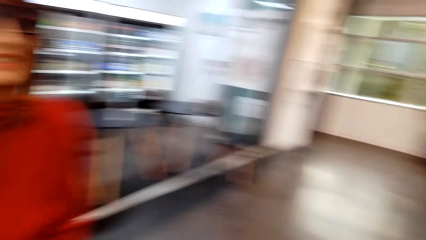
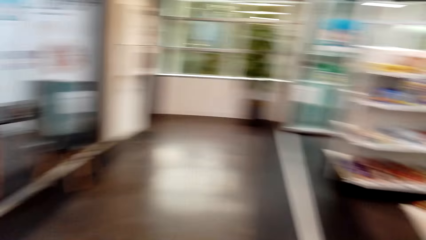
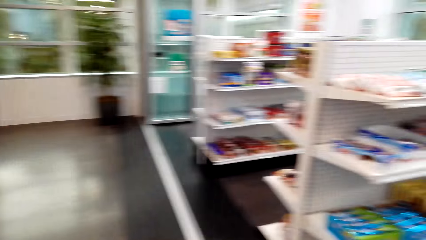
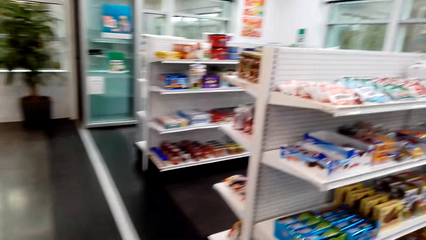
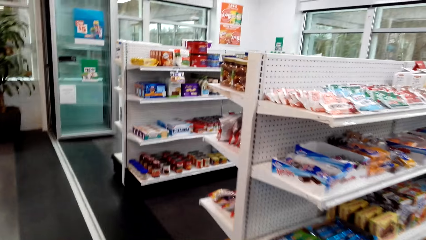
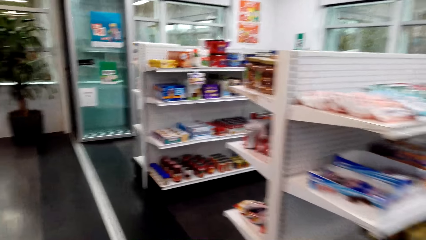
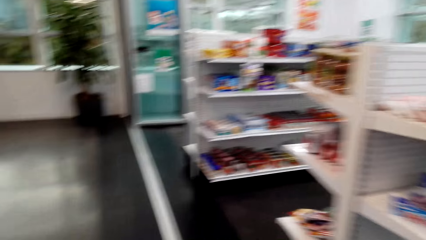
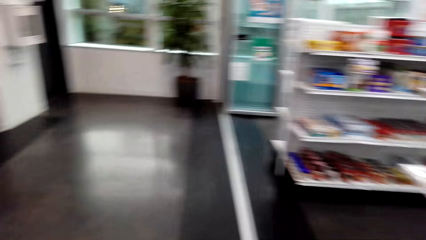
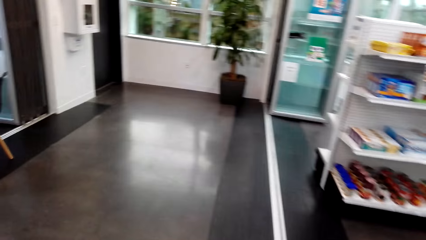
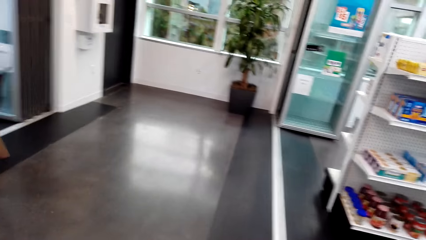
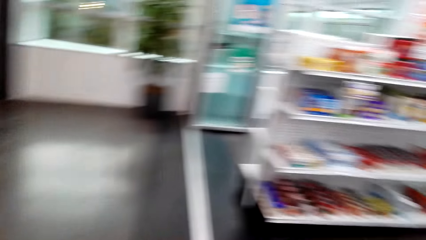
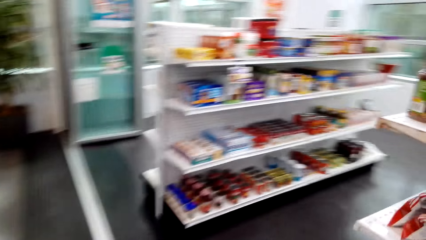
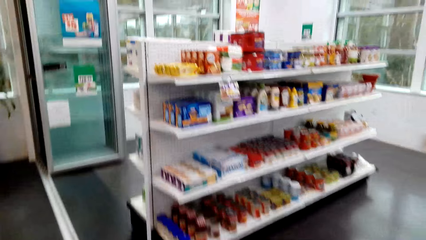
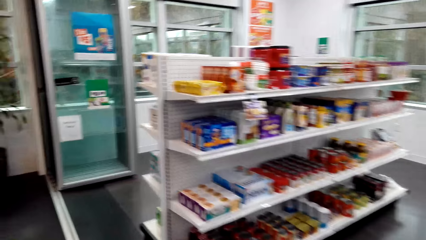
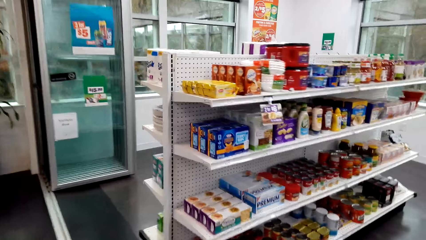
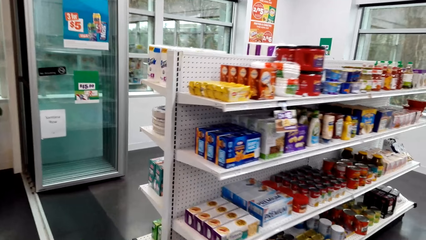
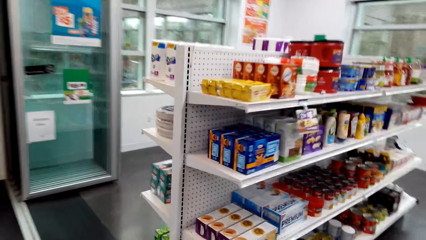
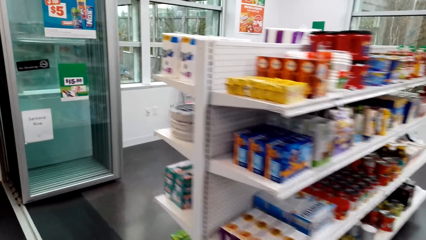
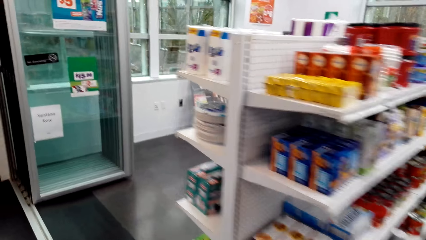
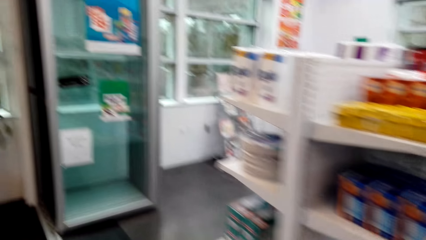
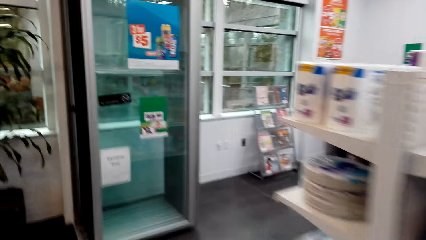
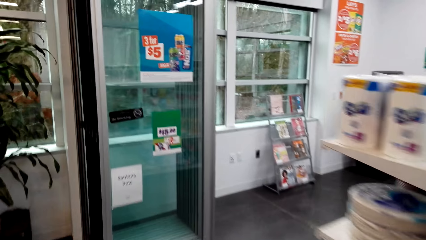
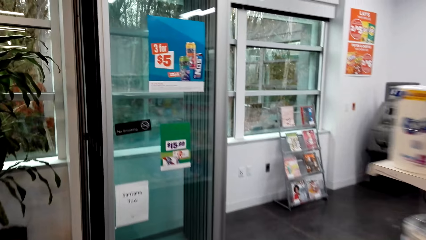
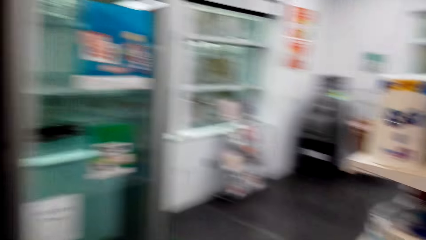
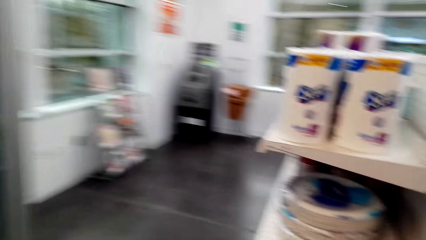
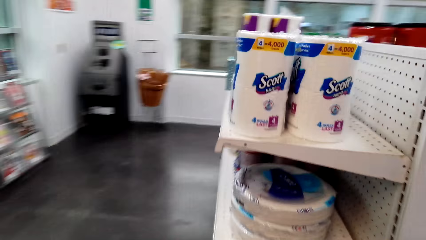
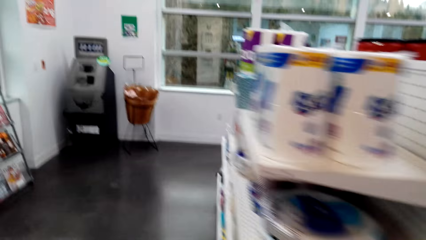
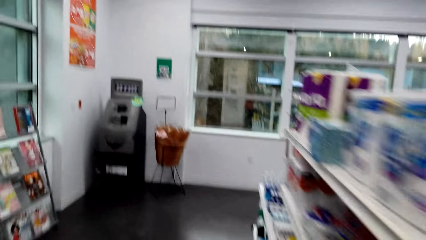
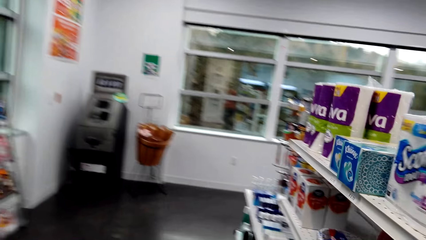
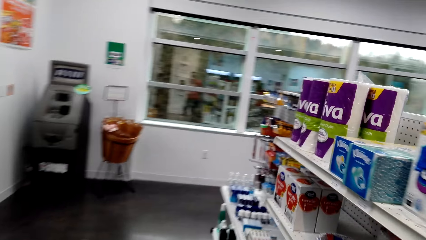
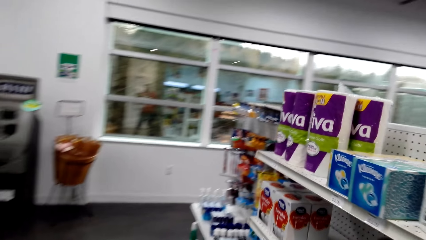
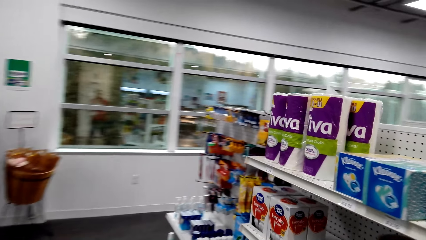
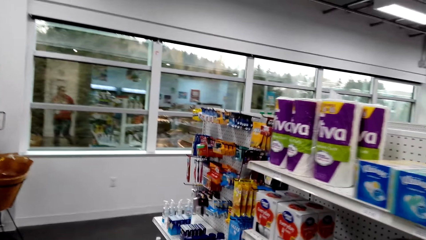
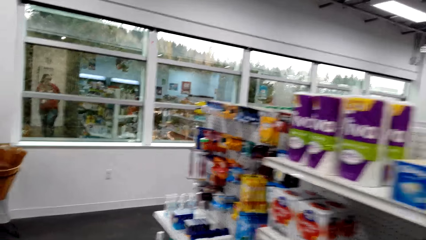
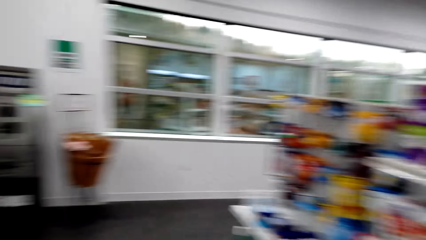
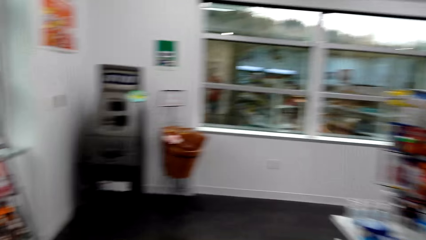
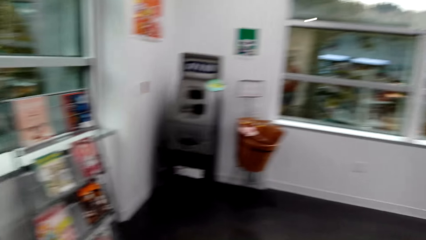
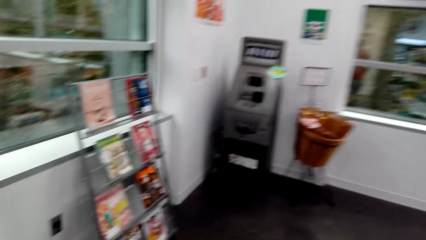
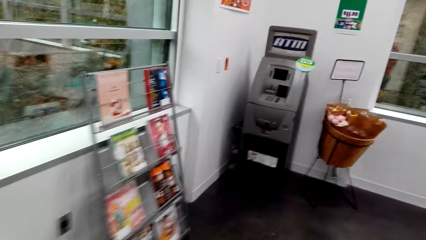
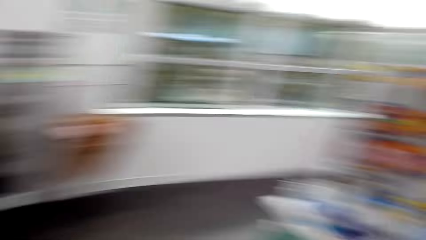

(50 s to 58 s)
The camera wearer converses with a woman.

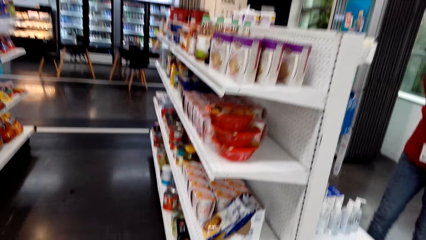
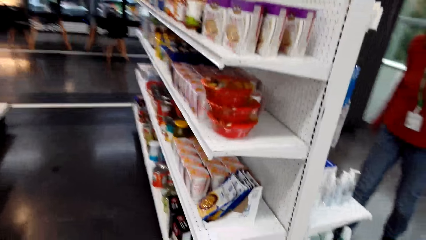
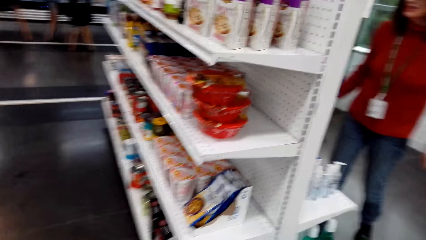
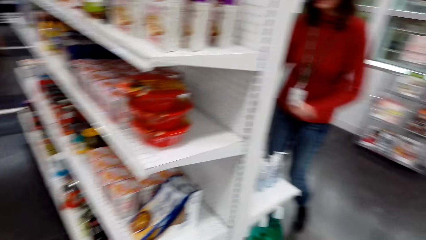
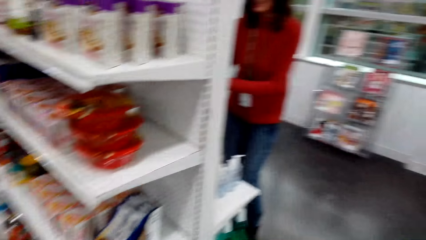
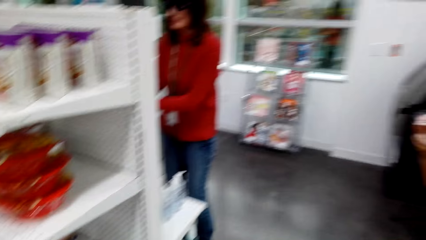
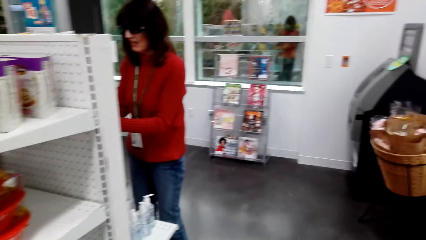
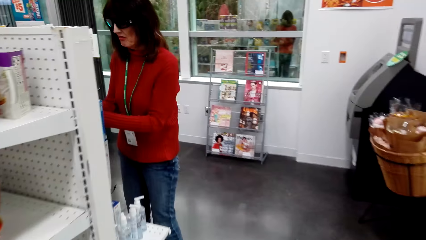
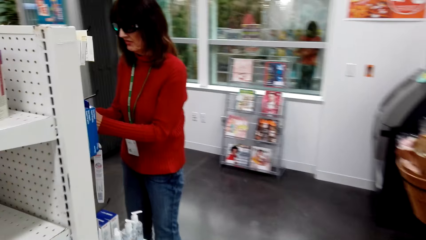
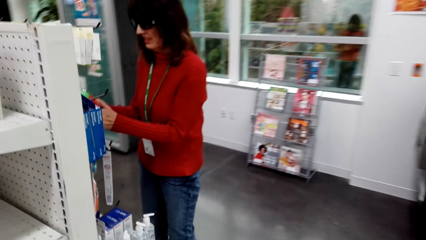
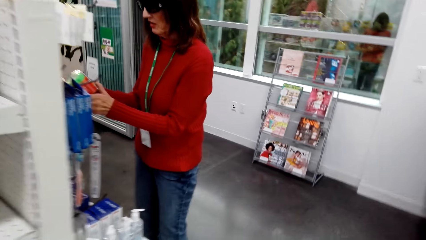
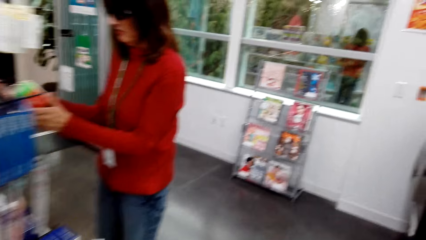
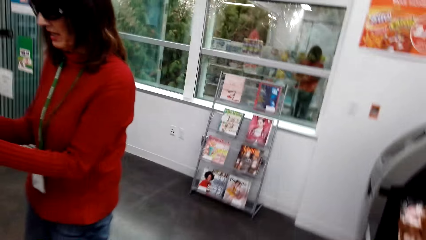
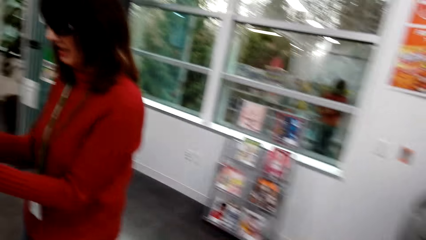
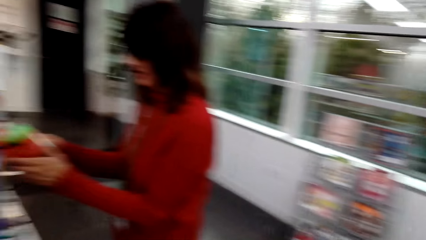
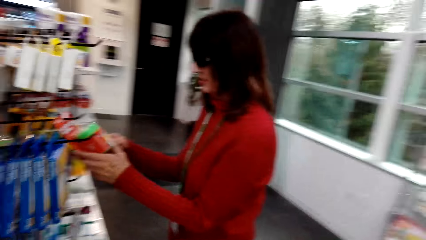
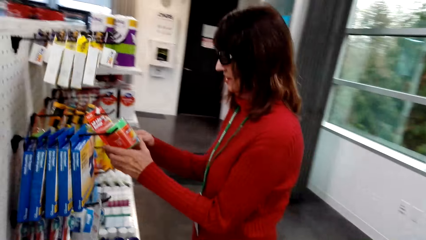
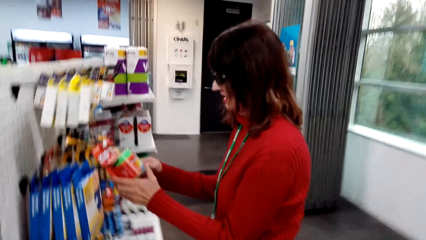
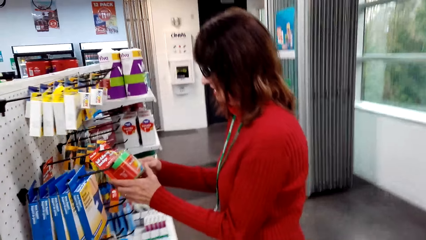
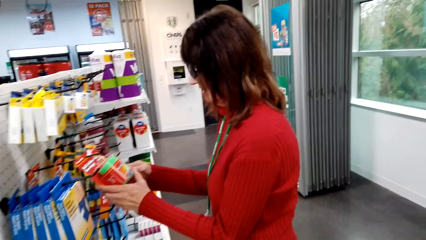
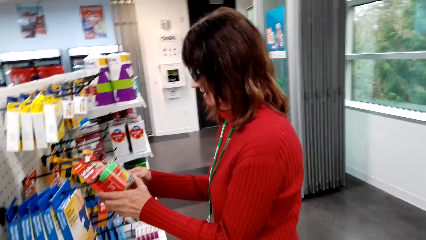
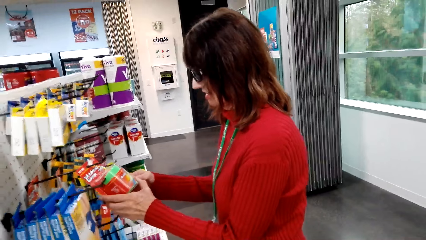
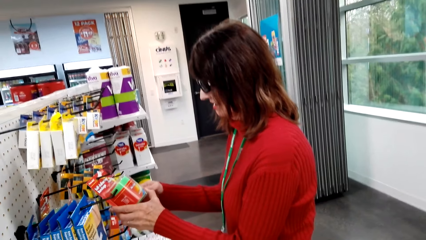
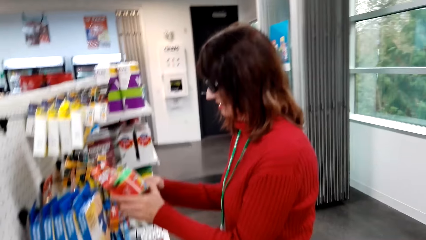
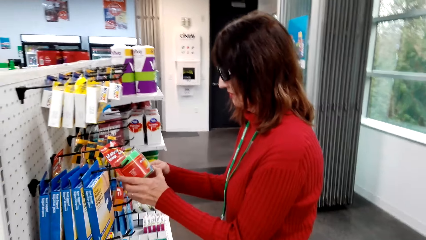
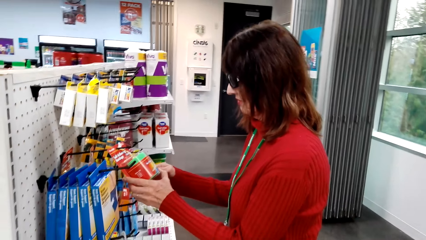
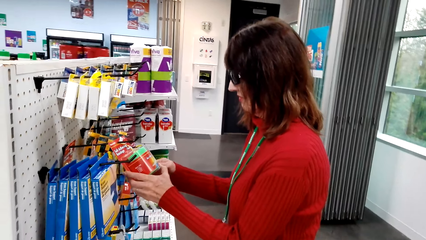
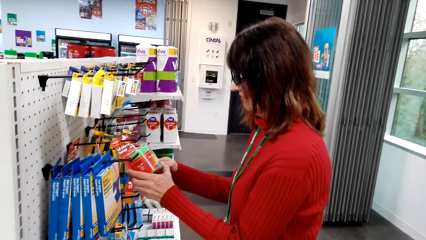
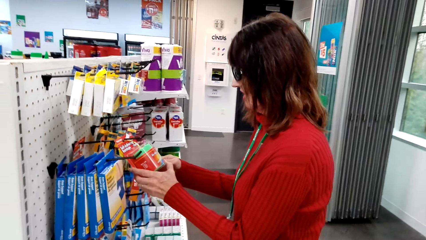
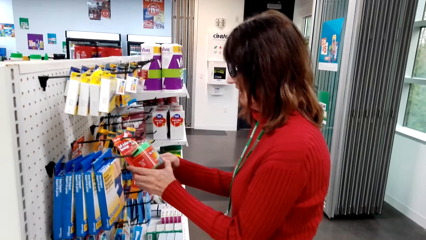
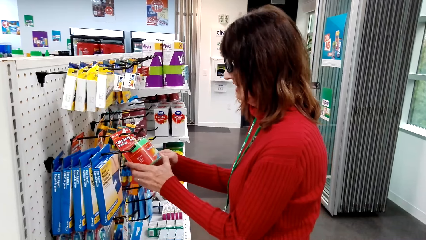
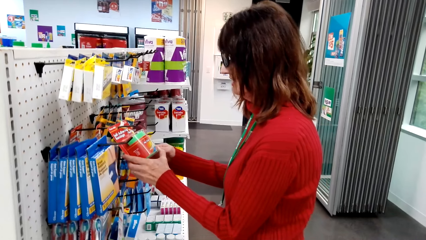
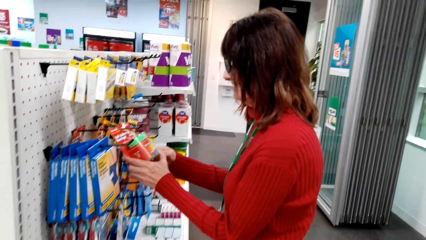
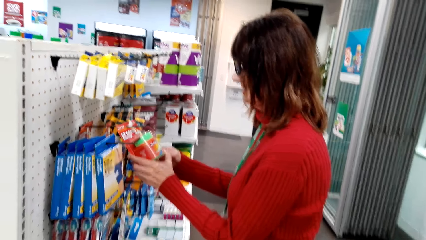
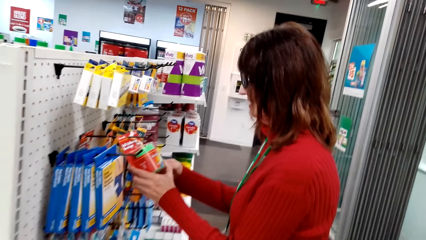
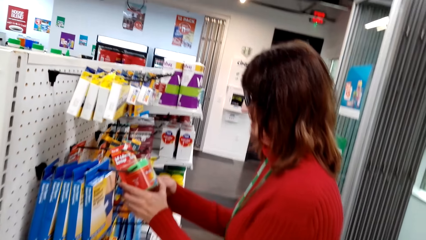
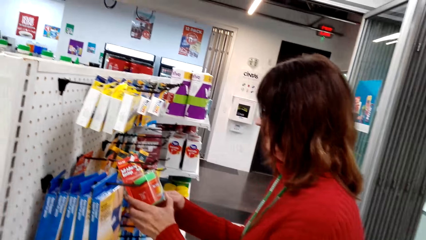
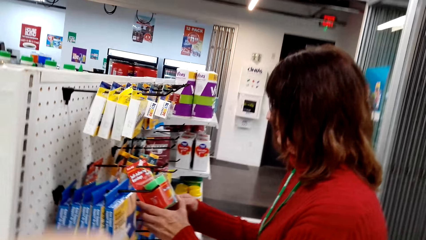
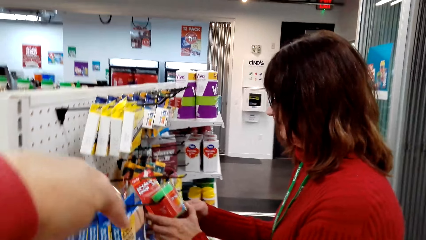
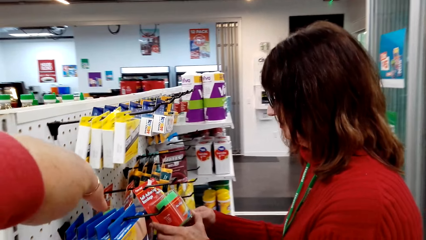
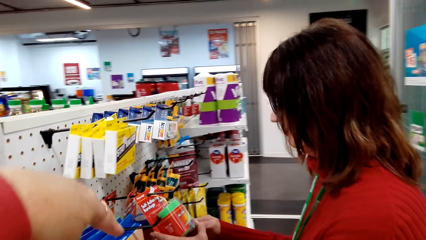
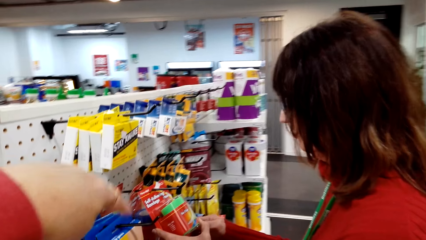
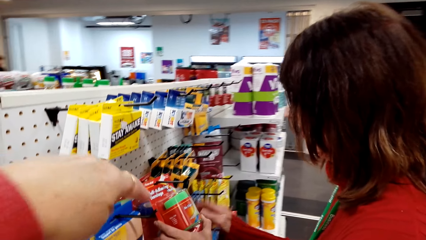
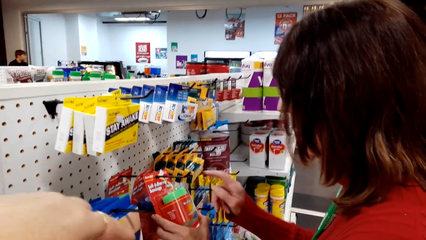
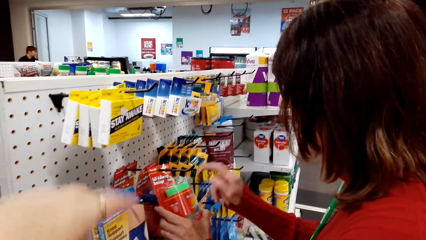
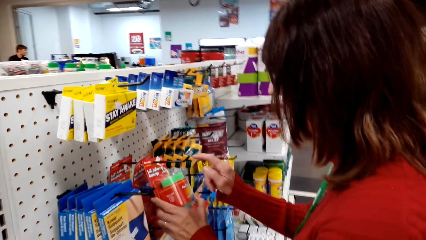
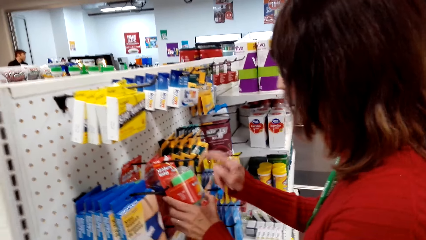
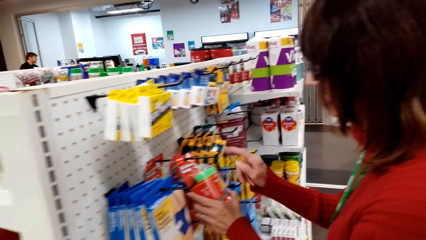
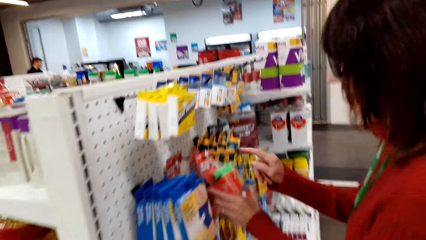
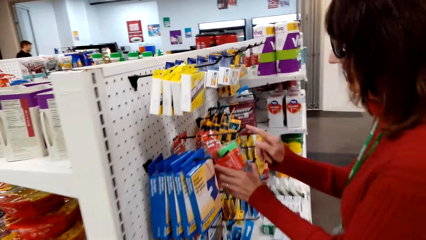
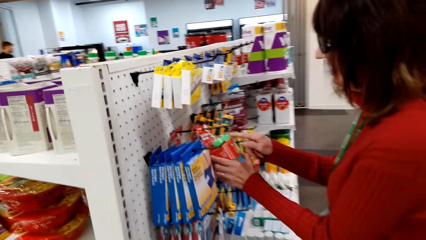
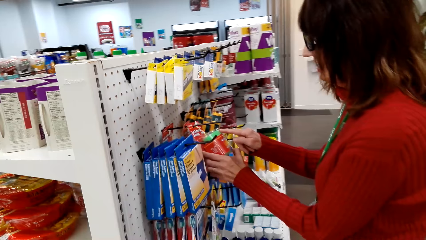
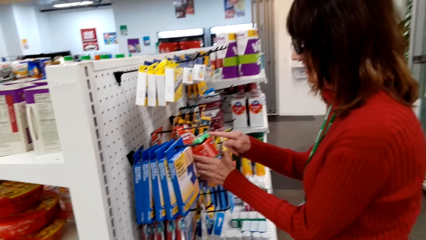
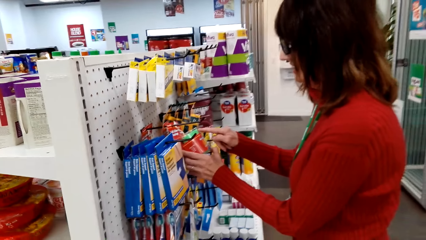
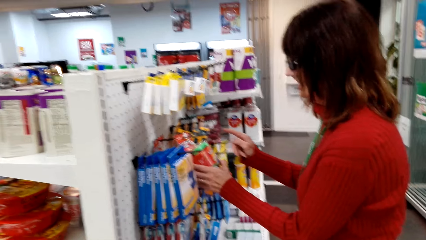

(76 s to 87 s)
A woman holds a bandage. The woman touches something from the hook. The camera wearer points to the bandage.
